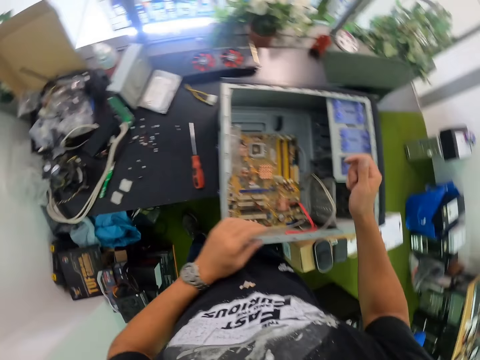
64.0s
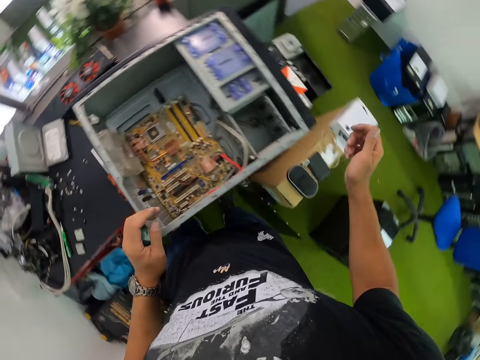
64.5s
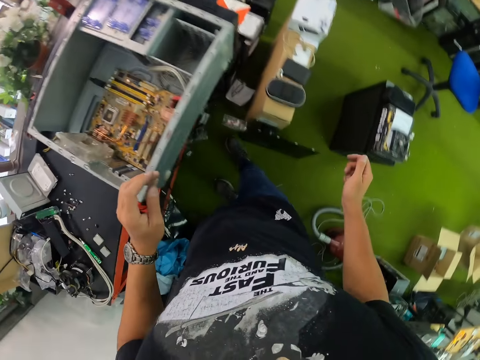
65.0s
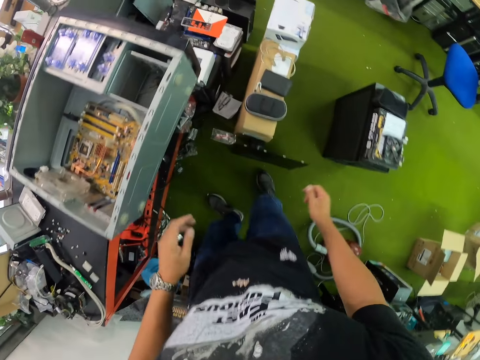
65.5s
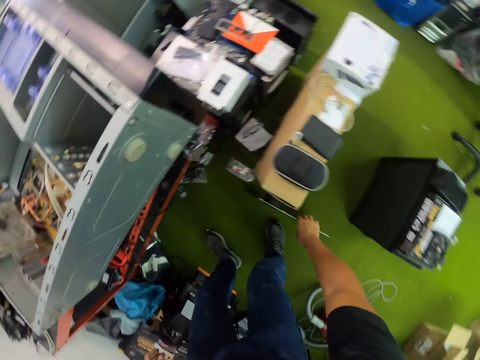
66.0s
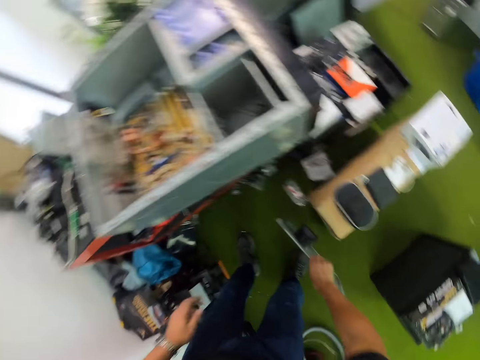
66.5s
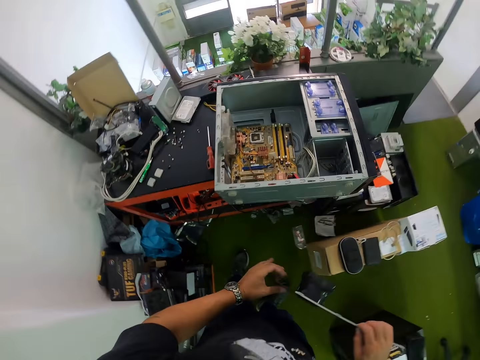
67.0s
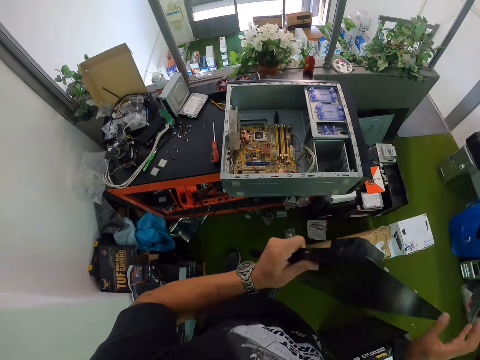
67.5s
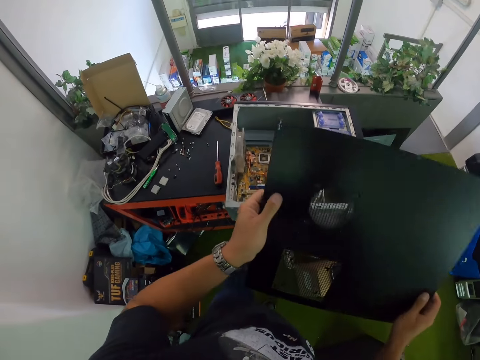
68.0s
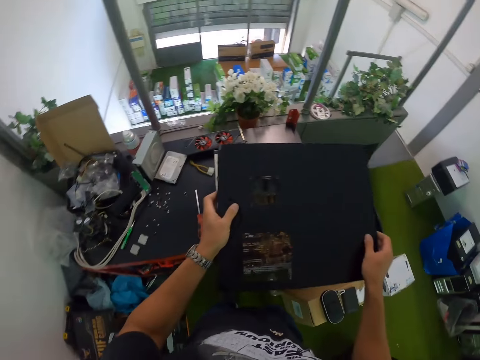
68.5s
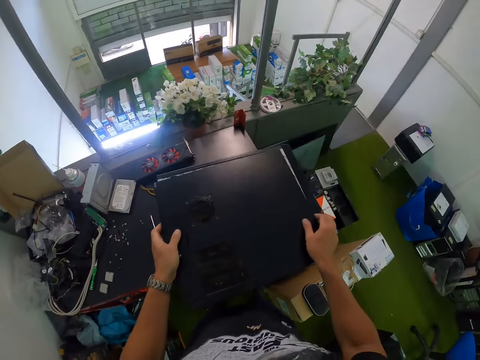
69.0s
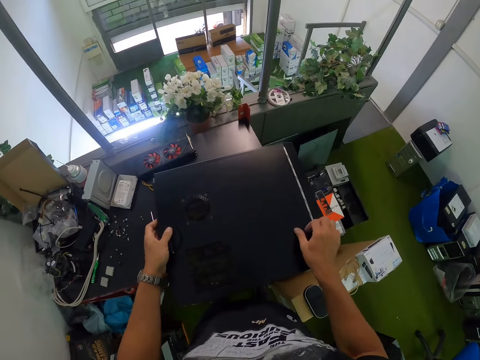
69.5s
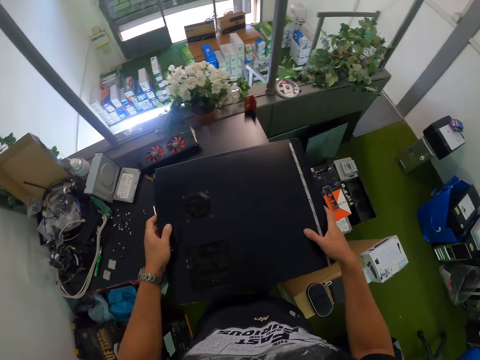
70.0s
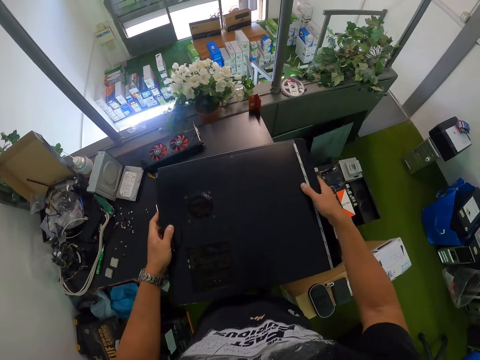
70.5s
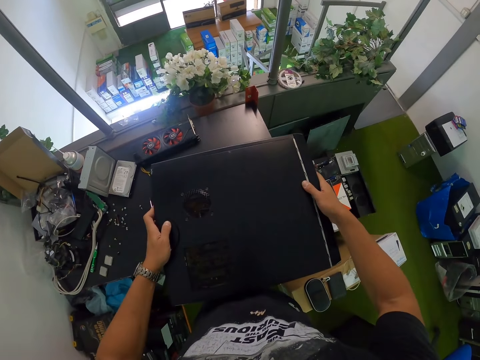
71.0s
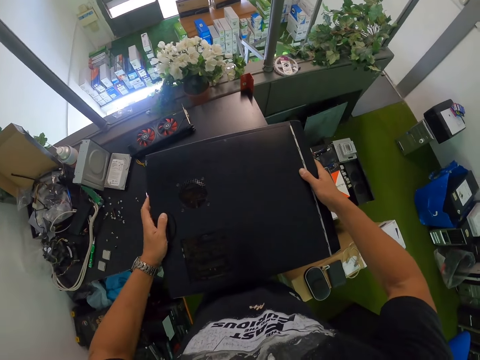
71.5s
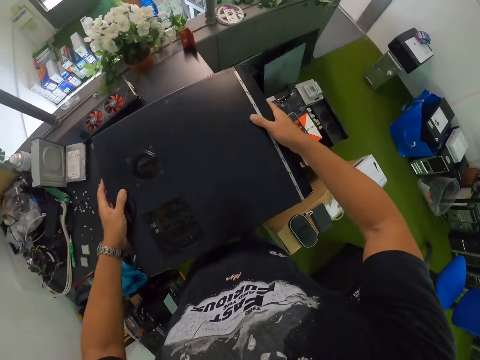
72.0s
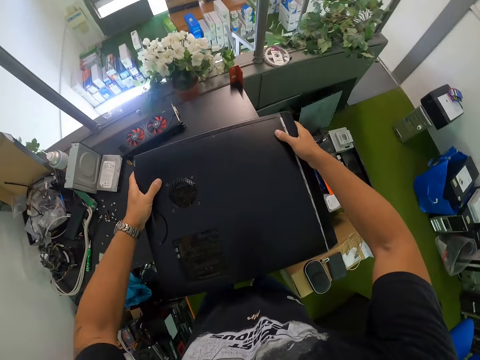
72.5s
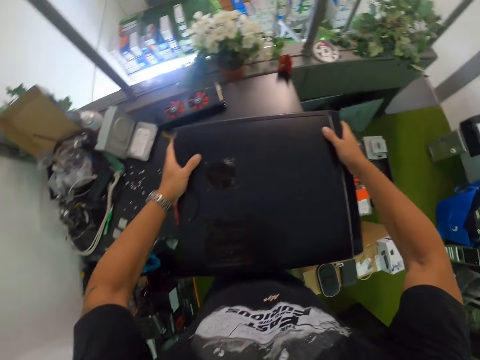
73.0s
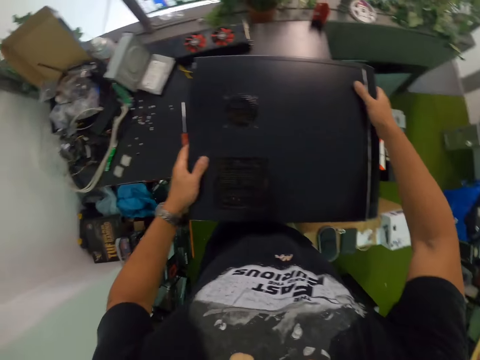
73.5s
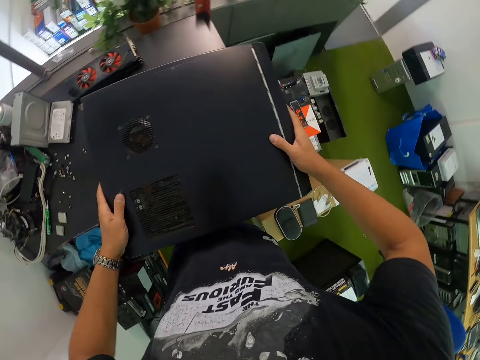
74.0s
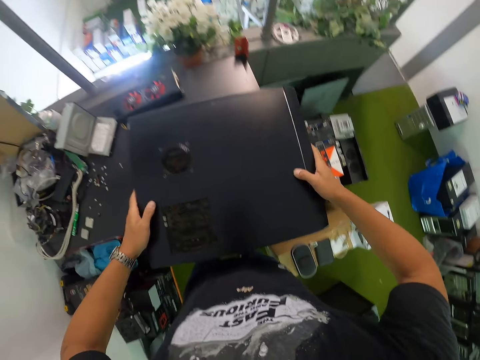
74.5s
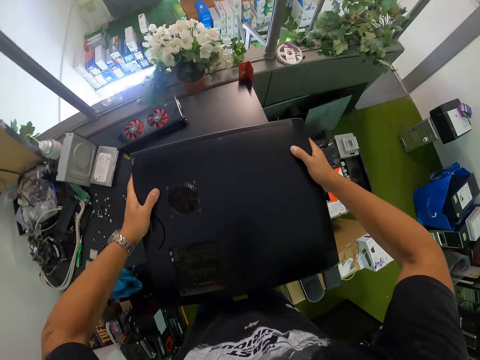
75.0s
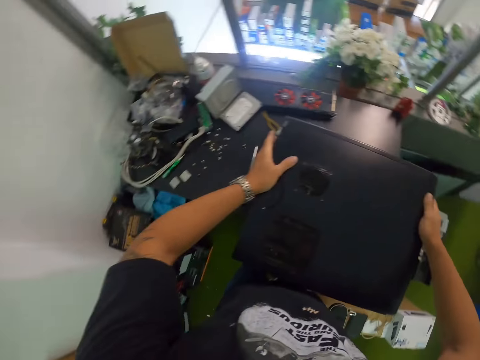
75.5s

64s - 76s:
The camera wearer picks up a CPU cover on the ground with his right hand. He holds the cover with both hands. He closes the CPU with the cover in his hands.

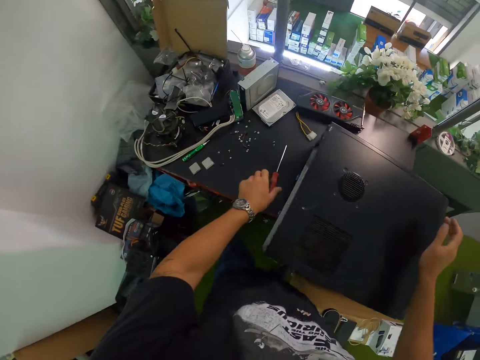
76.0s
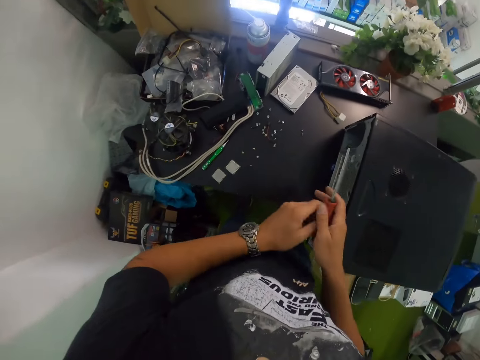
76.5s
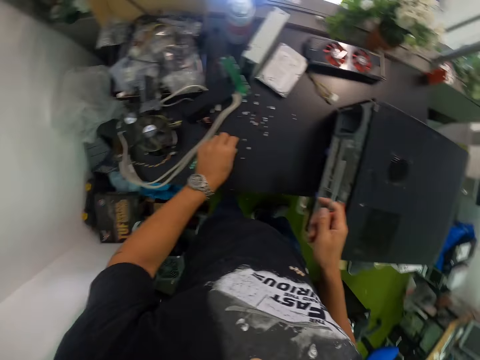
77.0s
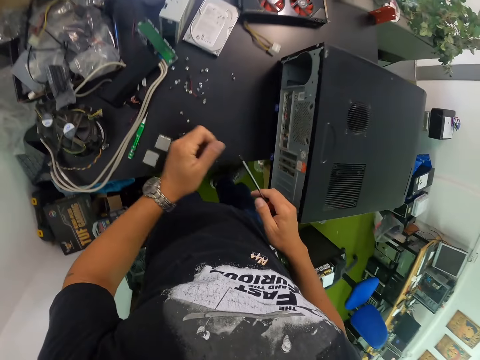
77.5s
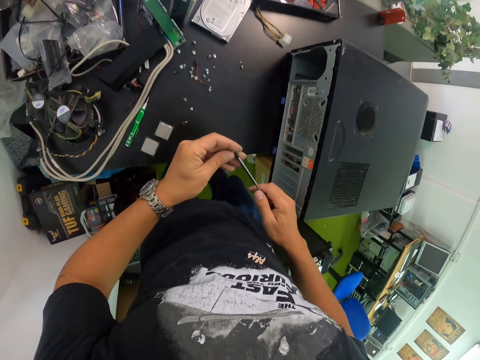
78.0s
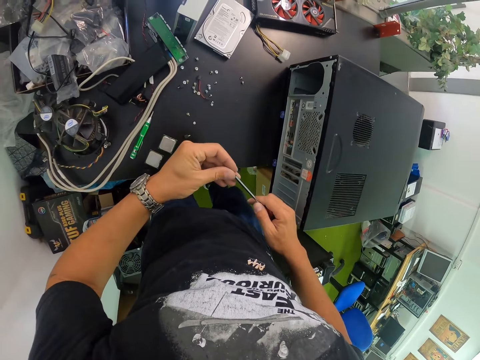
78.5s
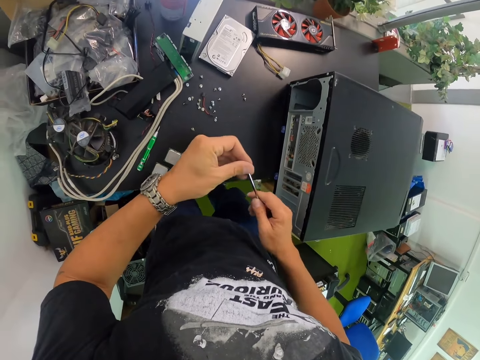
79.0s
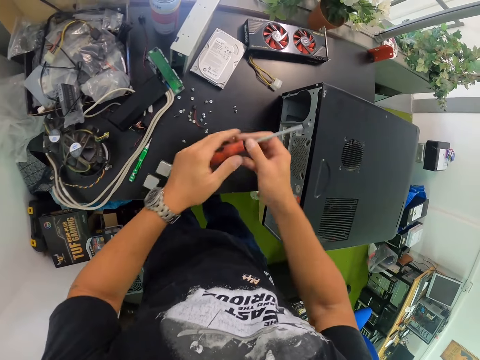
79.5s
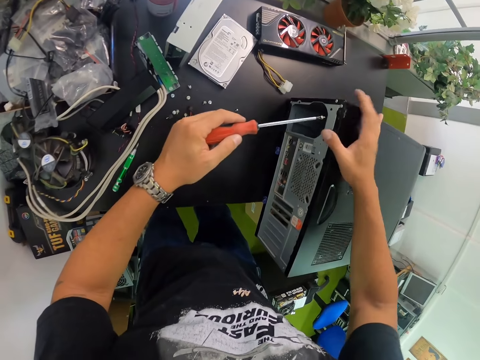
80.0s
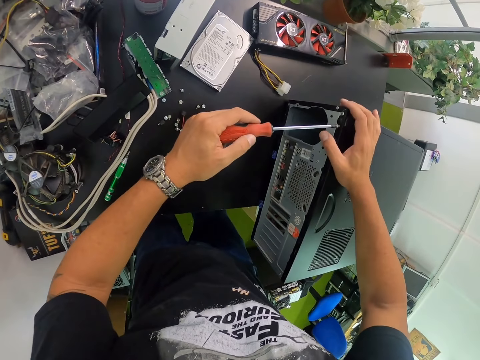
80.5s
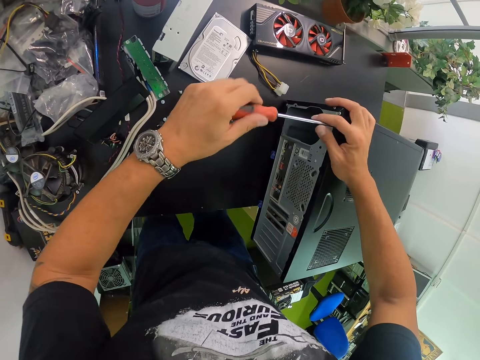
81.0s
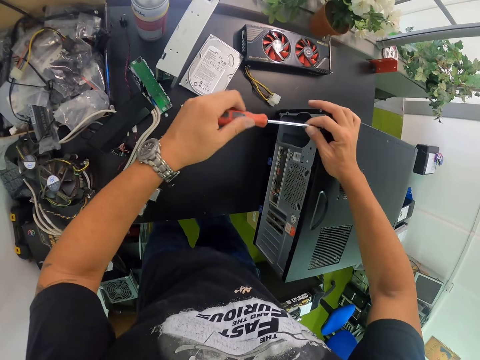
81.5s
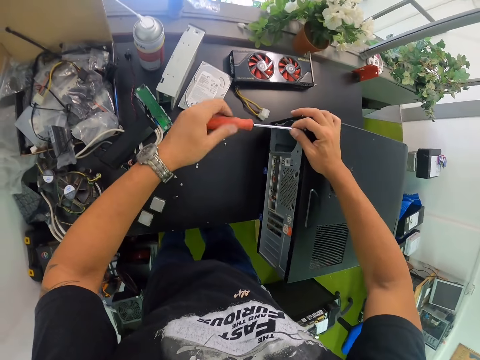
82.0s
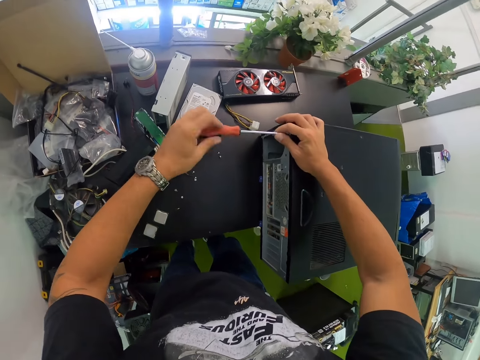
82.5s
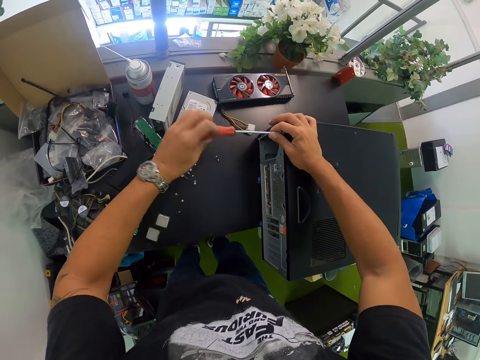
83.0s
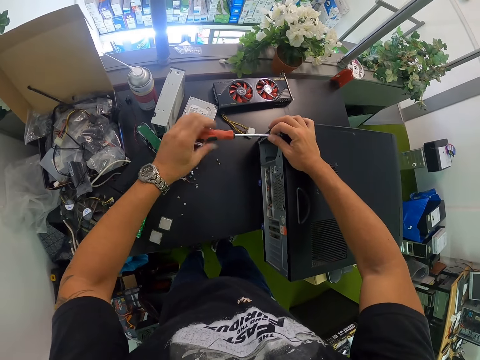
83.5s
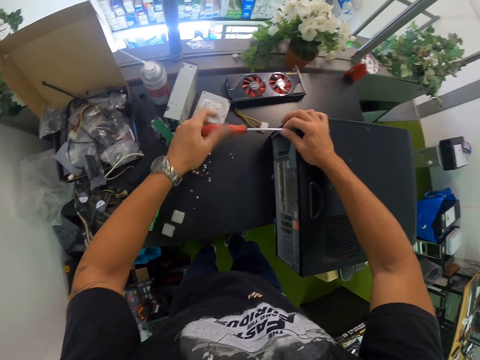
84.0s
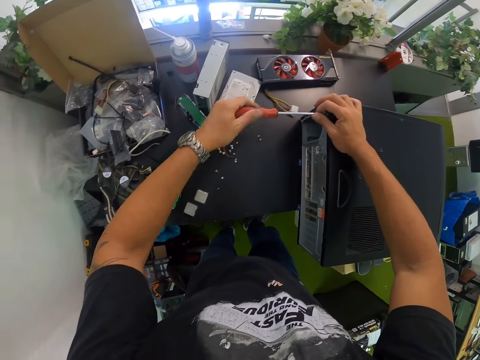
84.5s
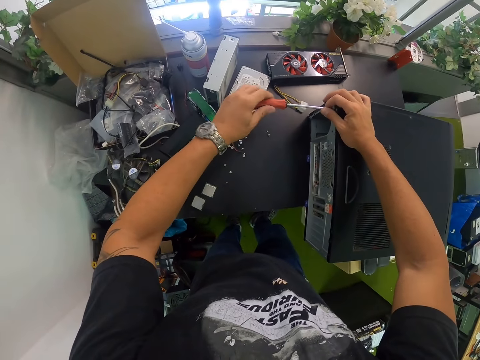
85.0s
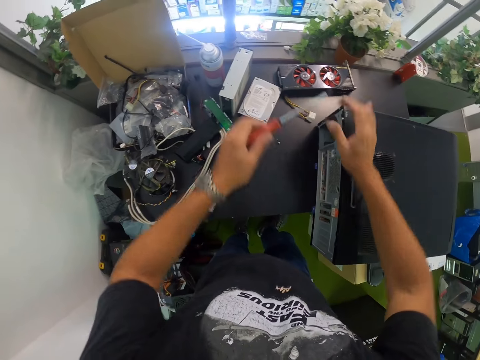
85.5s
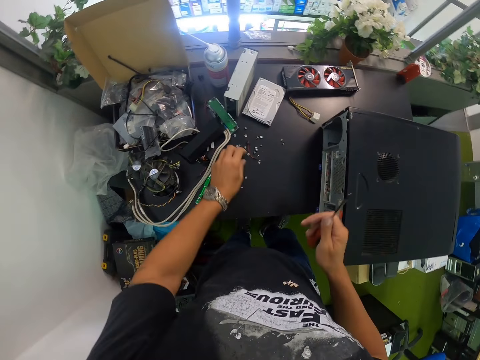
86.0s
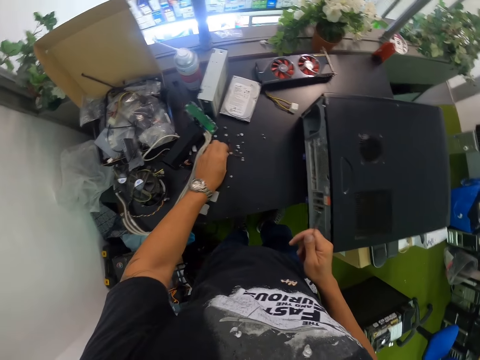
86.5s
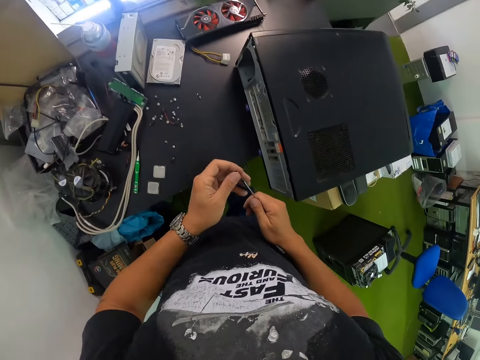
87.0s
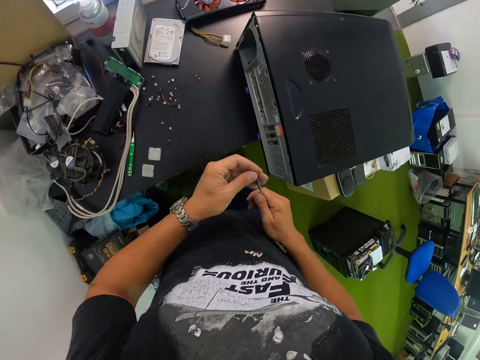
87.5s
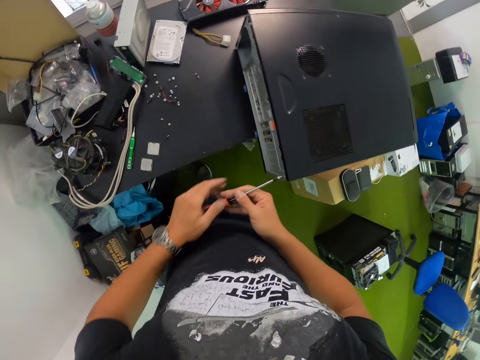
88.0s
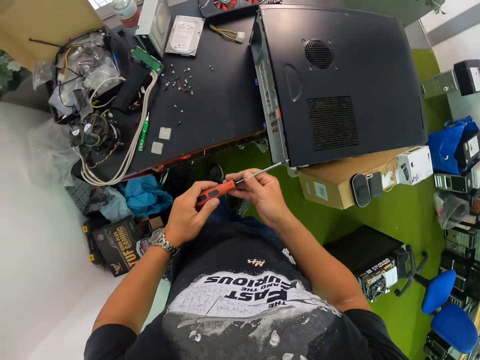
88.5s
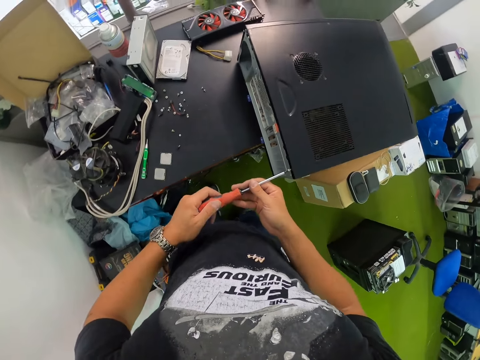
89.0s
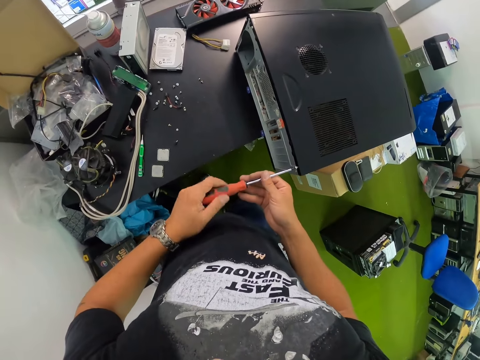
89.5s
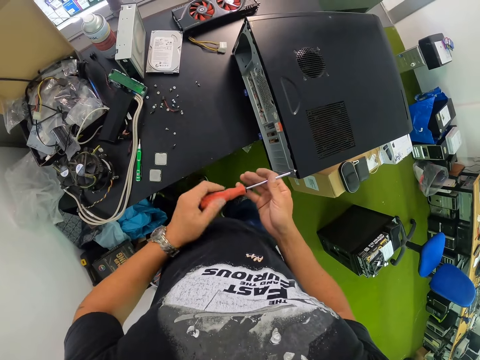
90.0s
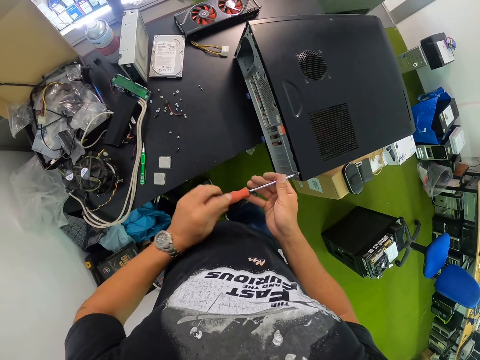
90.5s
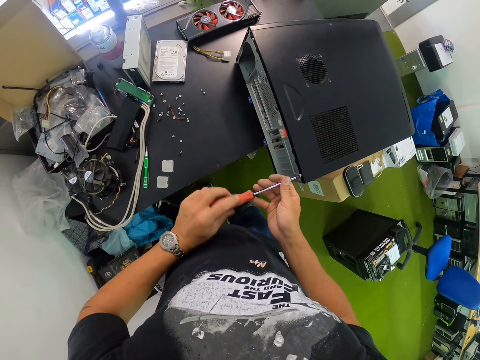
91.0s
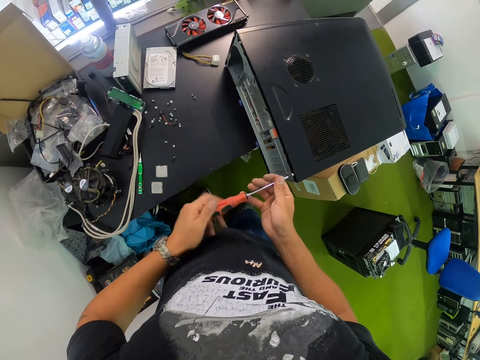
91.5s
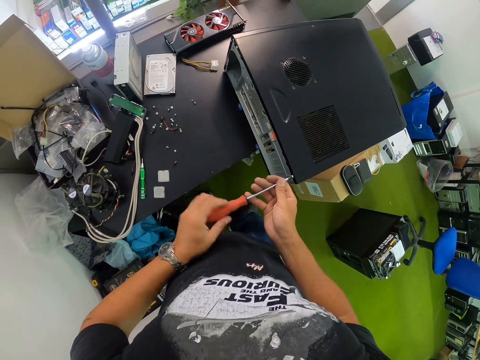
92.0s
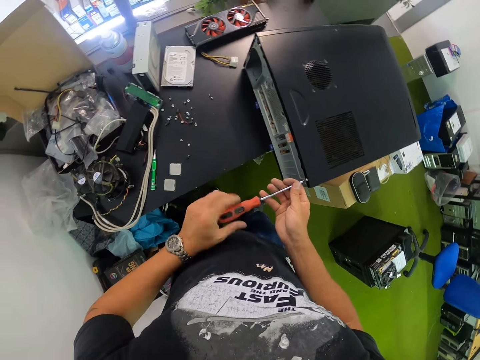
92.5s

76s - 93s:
The camera wearer picks the screwdriver on the table with his left hand. He passes the screwdriver from his left hand to his right hand. He picks a screw on the table with his left hand. He puts the screw in his left hand on the tip of the screwdriver in his right hand. He passes the screwdriver from his right hand to his left hand. He holds the CPU on the table with his right hand. He tightens the screw into the CPU with the screwdriver in his left hand. He passes the screwdriver from his left hand to his right hand. He picks a screw on the table with his left hand. He puts the screw in his left hand on the tip of the screwdriver in his right hand. He passes the screwdriver from his right hand to his left hand. He tightens the screw into the CPU with the screwdriver in his left hand.
